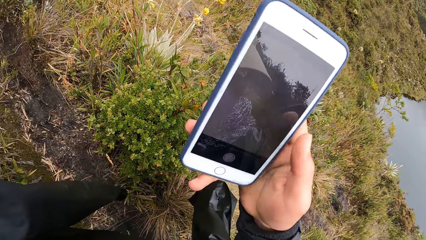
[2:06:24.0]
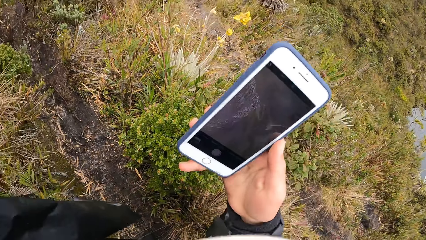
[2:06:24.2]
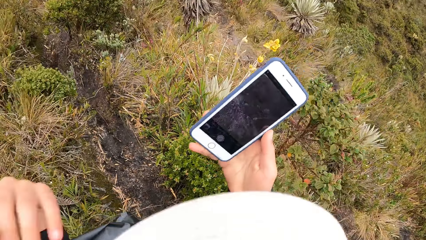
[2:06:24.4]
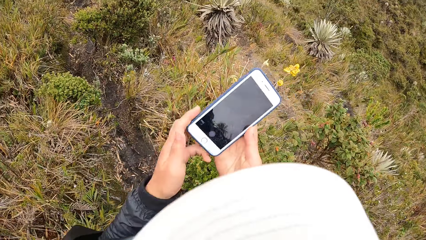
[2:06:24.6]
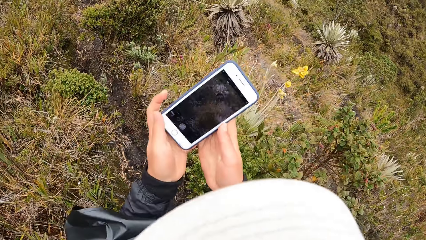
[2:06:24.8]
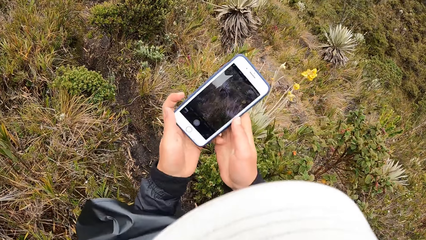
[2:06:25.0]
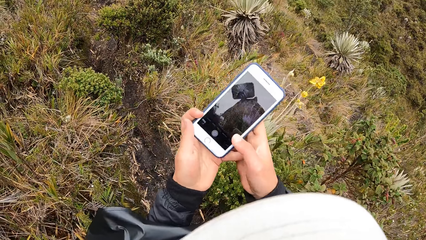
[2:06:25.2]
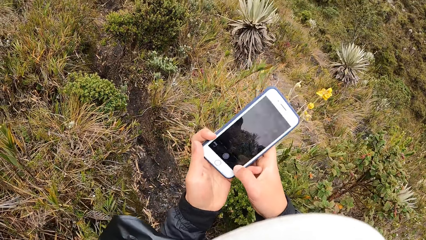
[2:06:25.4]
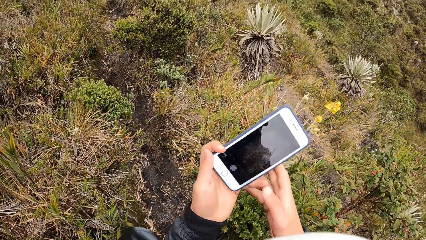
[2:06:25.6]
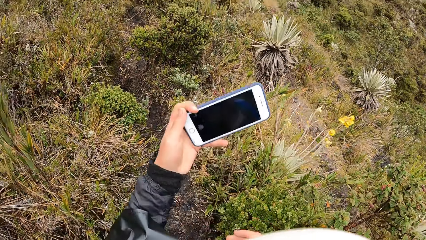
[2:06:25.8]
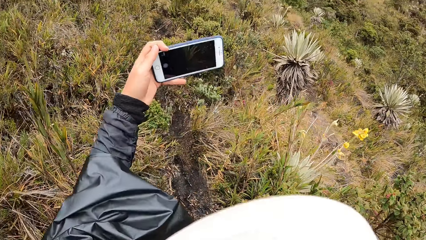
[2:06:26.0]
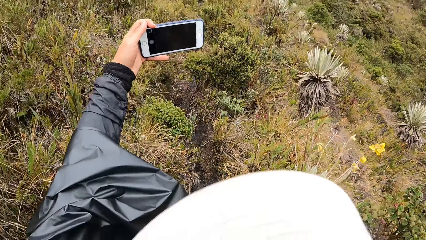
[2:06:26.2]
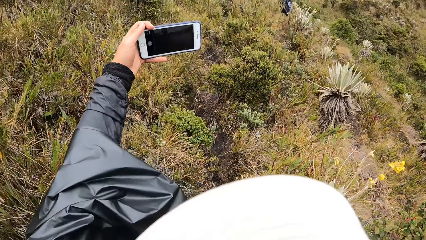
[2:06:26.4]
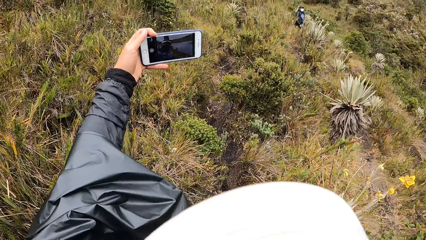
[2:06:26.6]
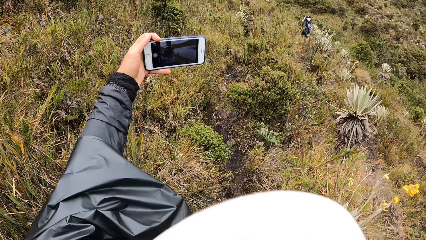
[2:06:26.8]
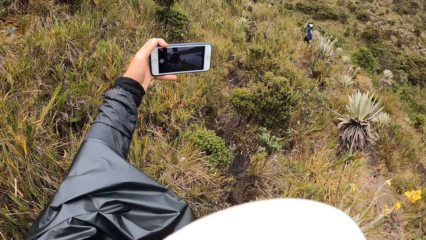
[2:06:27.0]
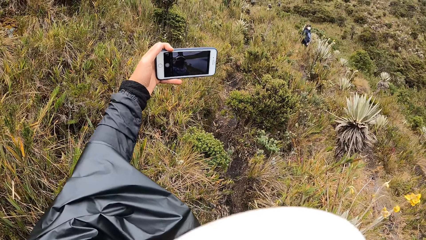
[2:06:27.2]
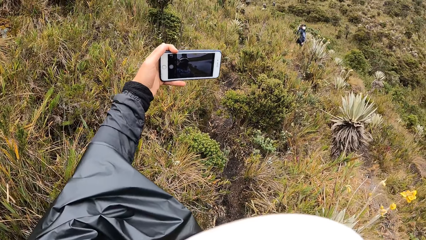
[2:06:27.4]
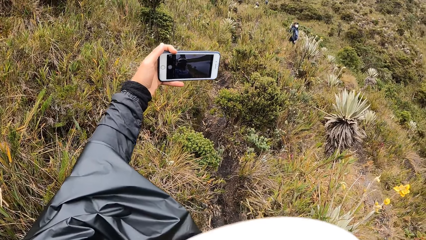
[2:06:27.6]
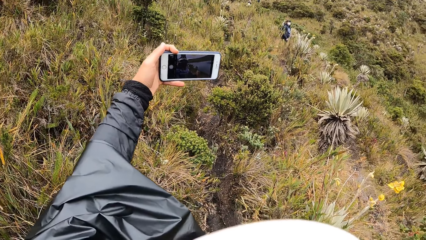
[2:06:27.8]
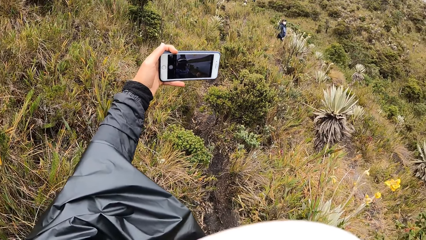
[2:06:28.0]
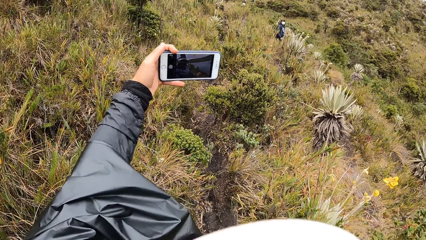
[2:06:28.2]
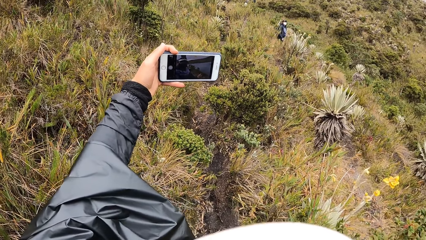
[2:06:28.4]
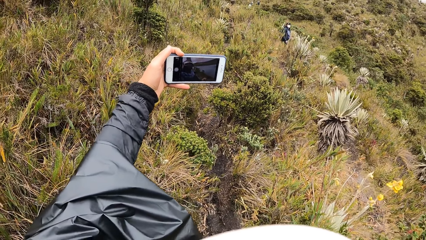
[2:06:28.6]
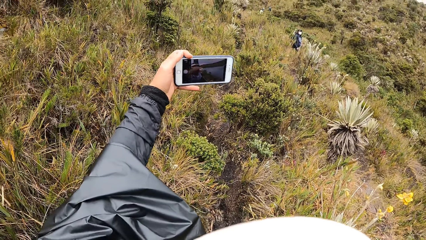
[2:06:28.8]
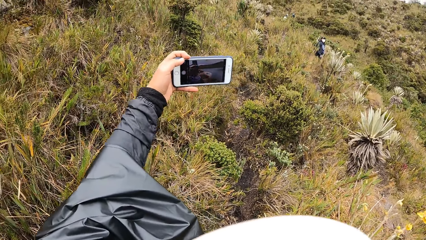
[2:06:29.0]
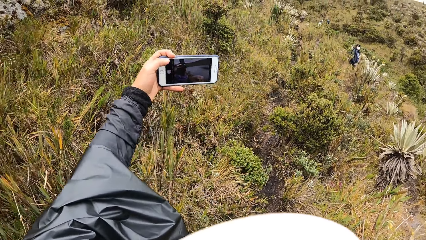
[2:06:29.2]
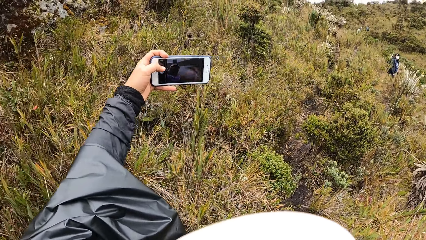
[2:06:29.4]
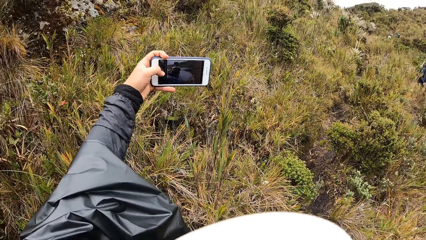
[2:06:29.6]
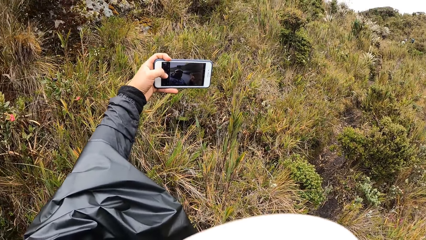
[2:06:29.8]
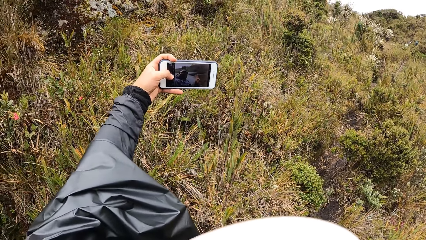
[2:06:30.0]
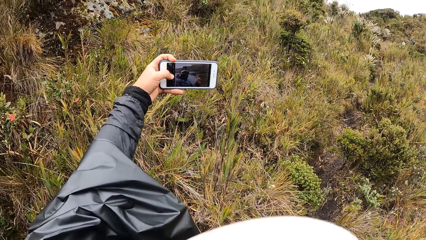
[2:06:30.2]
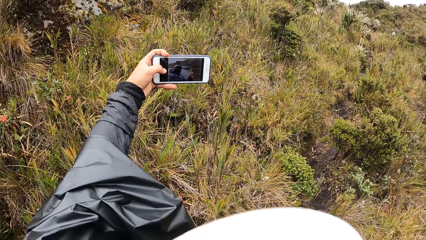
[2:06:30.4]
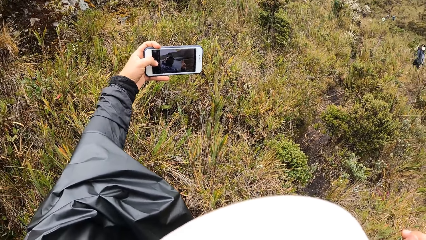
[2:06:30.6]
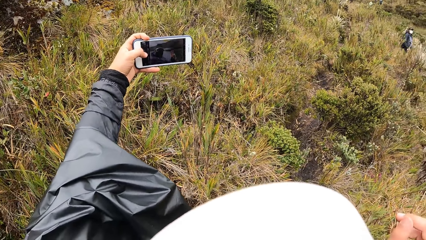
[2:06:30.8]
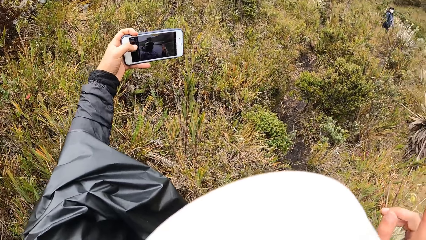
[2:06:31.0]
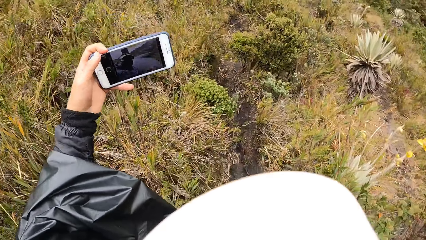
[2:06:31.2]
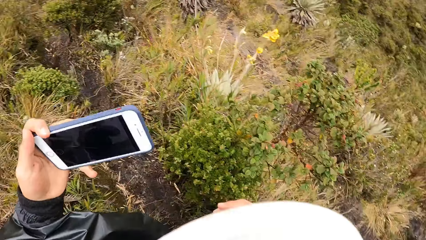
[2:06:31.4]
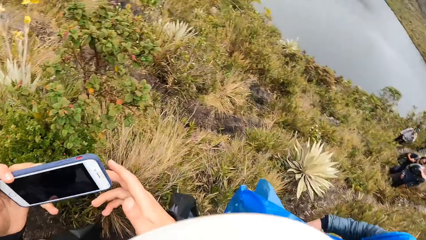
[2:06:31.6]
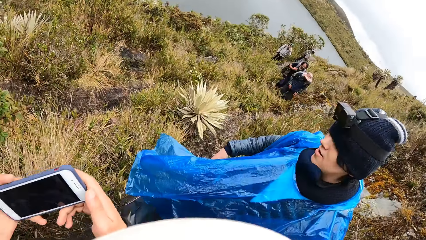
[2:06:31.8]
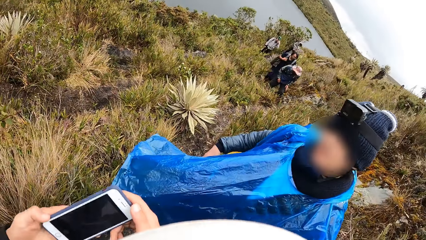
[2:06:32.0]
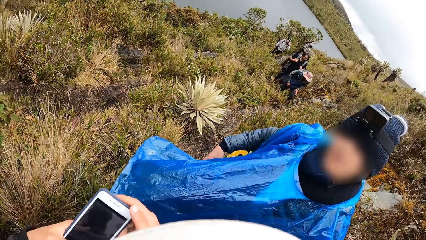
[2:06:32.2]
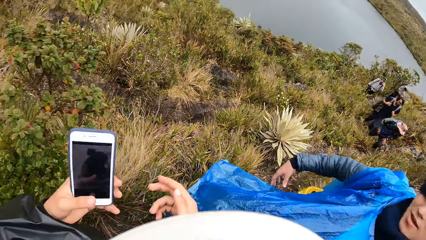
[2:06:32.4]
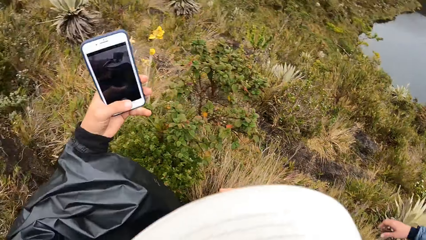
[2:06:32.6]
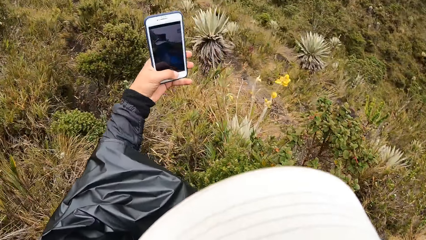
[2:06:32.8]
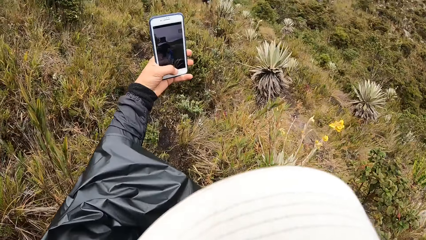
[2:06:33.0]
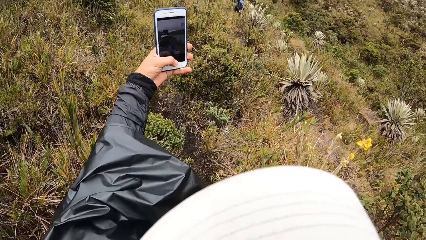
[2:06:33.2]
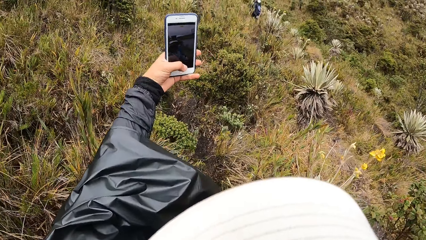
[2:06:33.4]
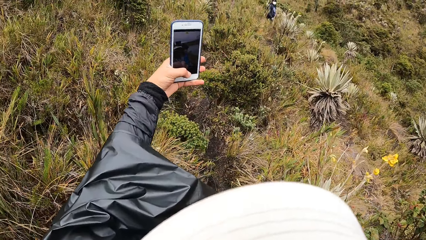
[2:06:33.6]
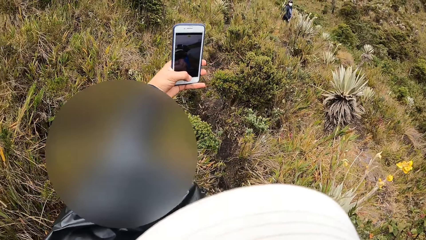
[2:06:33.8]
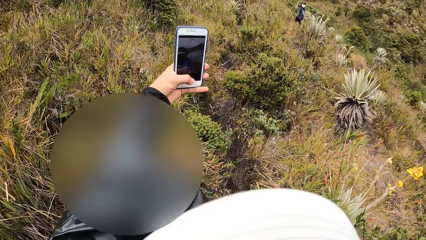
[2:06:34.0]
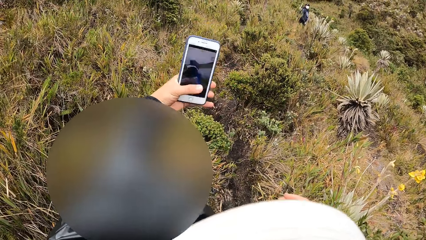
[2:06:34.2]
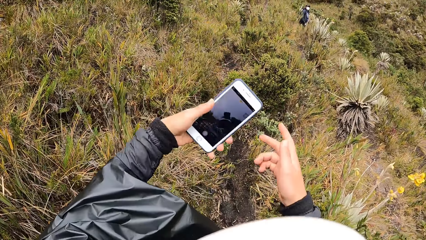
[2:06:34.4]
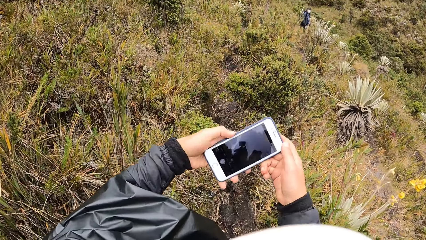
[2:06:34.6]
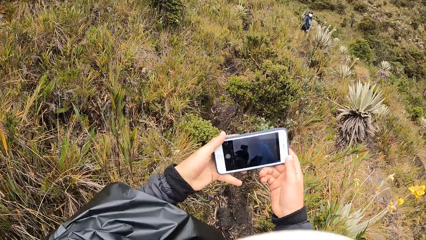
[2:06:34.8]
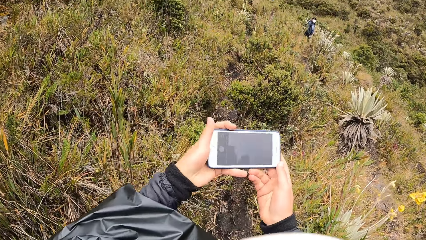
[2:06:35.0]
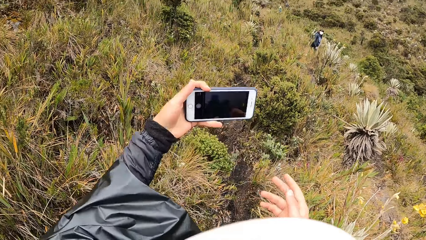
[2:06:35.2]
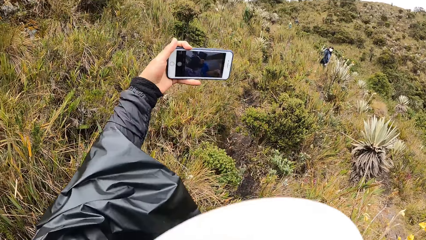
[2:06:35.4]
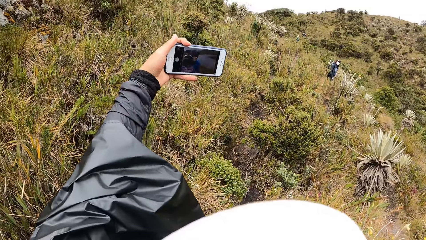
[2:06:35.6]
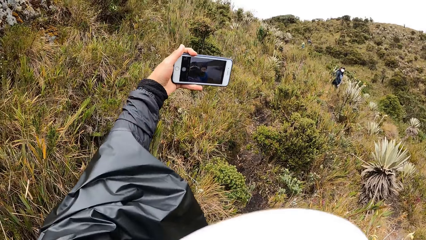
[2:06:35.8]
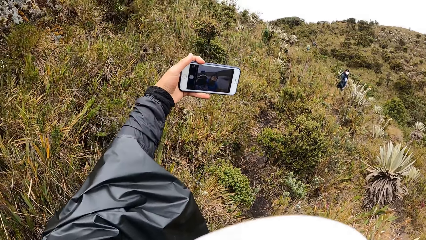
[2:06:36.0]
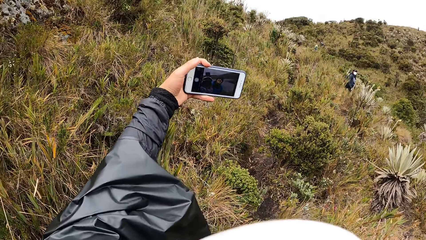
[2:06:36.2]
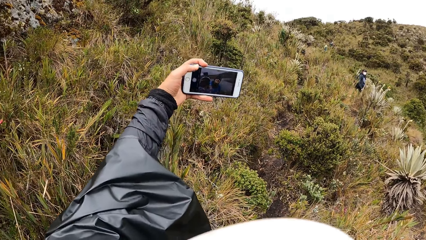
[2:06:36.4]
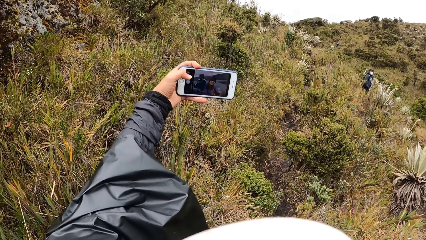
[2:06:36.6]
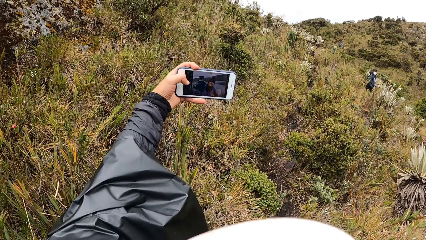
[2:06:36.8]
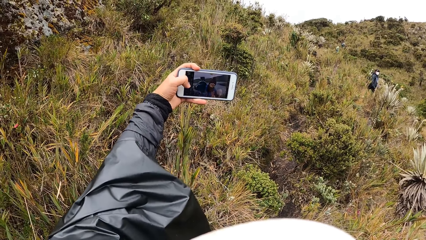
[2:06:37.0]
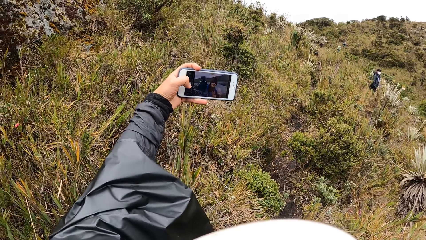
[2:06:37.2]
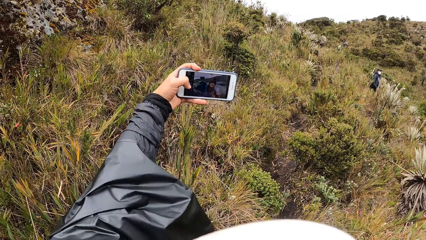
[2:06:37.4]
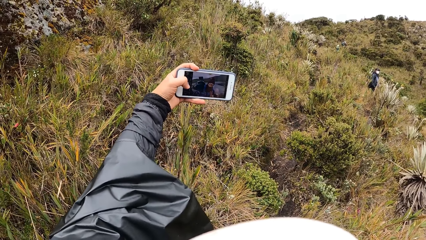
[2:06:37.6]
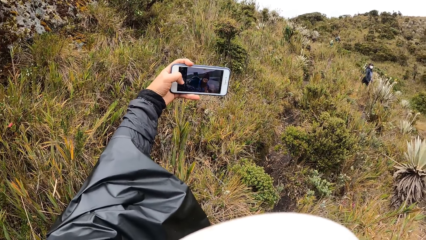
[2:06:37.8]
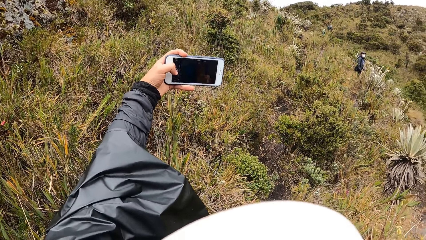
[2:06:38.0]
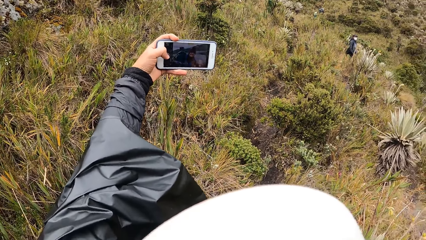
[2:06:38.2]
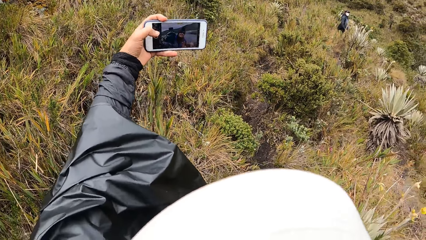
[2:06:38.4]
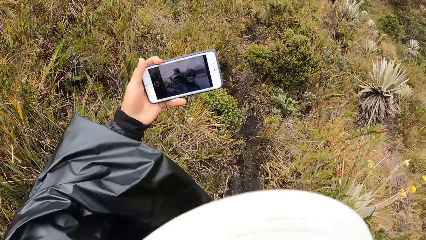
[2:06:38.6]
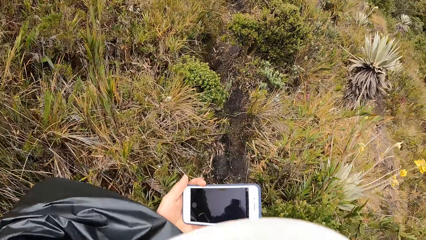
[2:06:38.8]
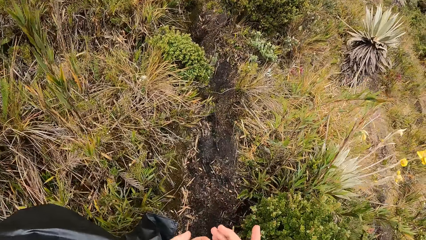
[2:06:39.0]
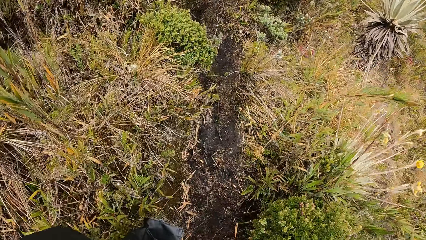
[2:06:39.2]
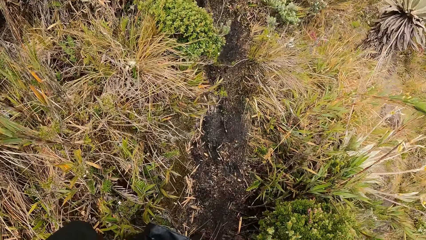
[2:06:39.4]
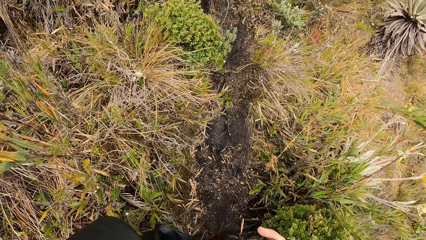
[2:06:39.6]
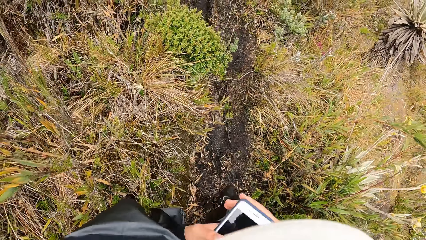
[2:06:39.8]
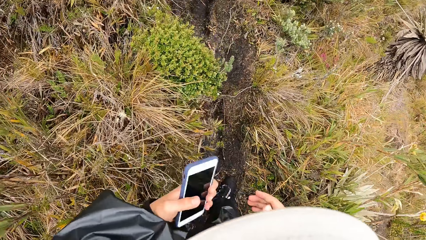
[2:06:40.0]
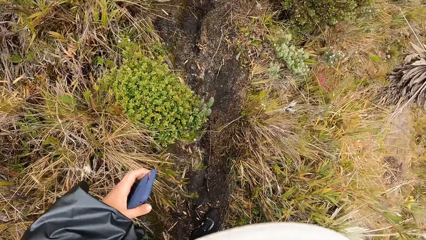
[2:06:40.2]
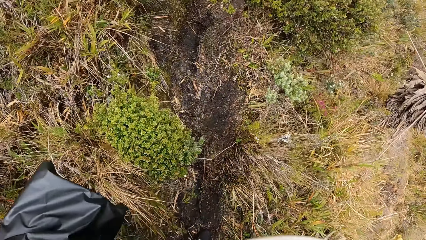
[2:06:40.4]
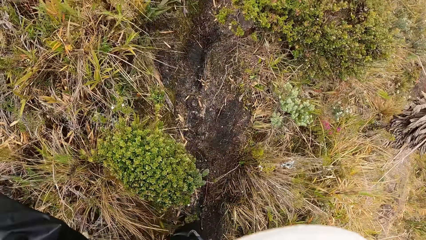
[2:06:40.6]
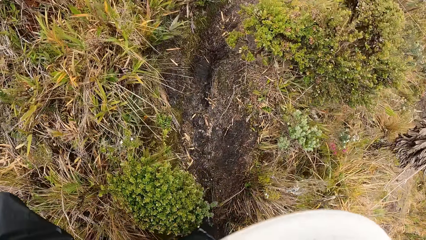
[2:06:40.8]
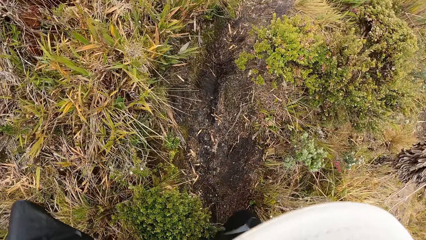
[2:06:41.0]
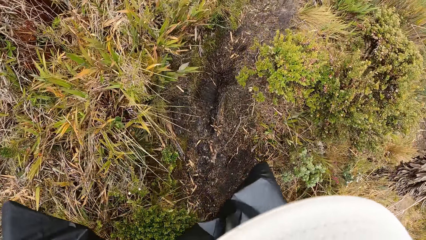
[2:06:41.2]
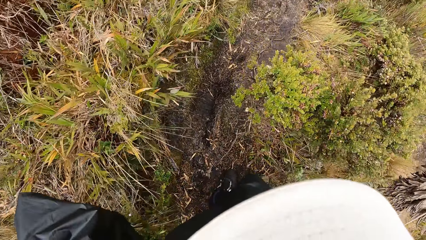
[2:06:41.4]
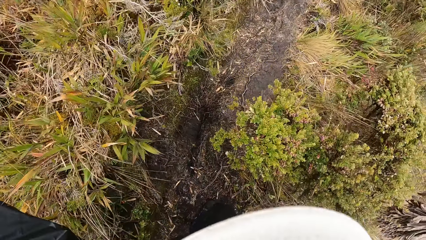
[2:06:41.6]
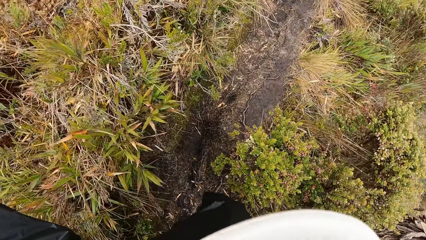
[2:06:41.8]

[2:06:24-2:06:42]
The camera wearer takes the phone with his left hand. He holds the phone with his left hand. He slants the phone. He takes a picture, a selfie, with the phone in his left hand. He holds the phone screen. He pulls back the phone. The man converses. The camera wearer takes a photo. He slants the phone and moves the phone forward. He takes another picture with the phone in his left hand. He drops the phone. He holds the phone. He hikes through the pathway in the park.
